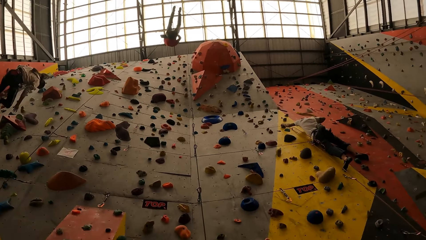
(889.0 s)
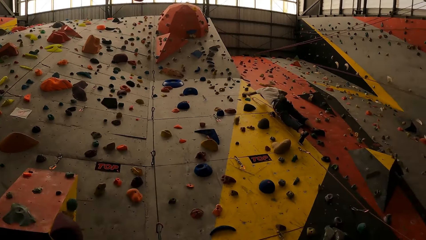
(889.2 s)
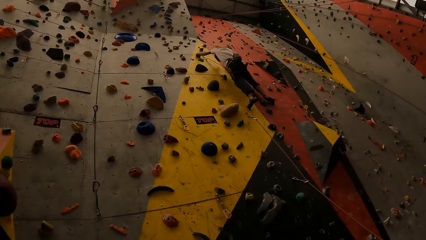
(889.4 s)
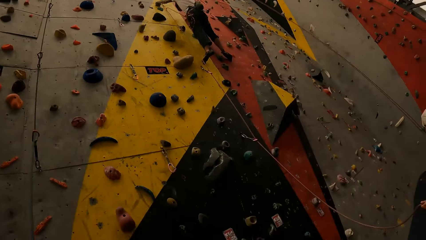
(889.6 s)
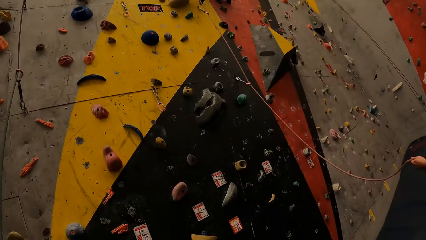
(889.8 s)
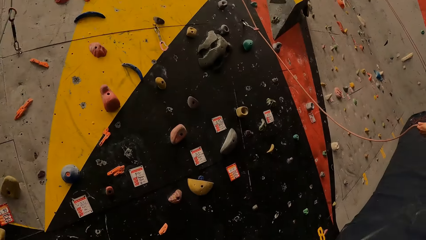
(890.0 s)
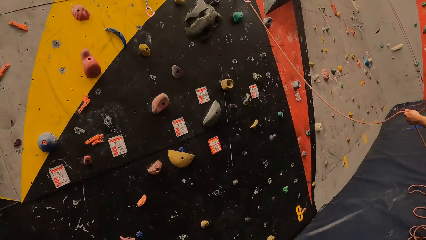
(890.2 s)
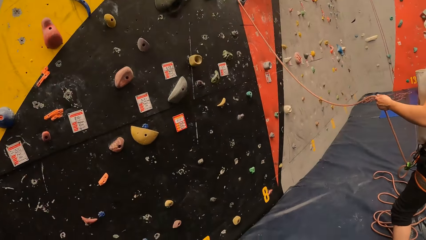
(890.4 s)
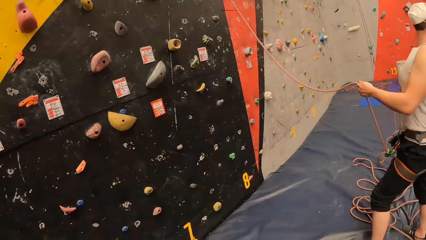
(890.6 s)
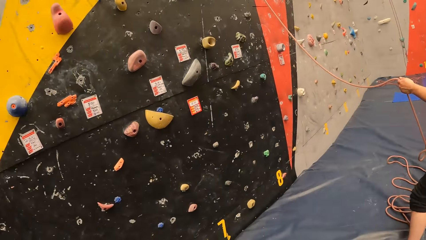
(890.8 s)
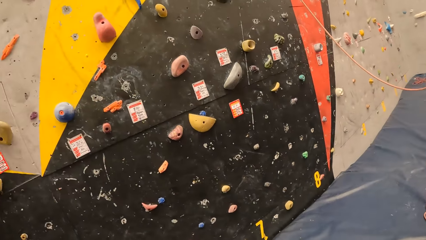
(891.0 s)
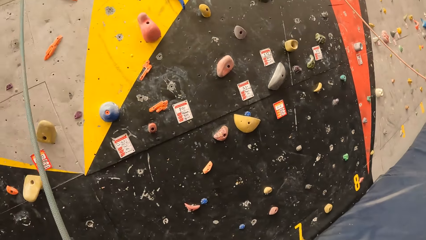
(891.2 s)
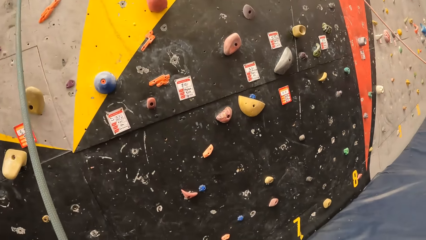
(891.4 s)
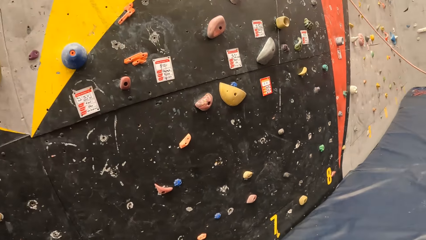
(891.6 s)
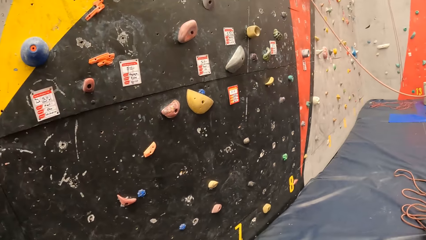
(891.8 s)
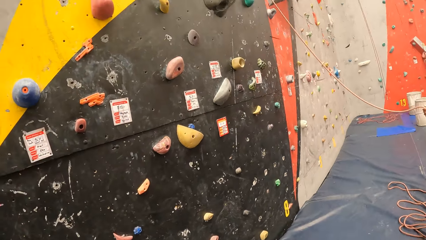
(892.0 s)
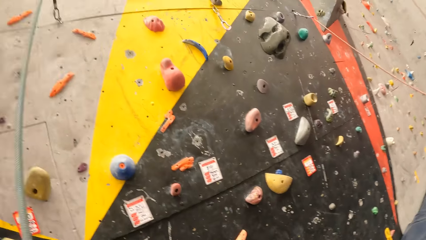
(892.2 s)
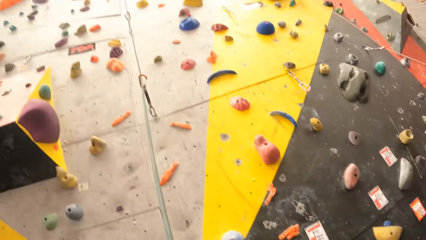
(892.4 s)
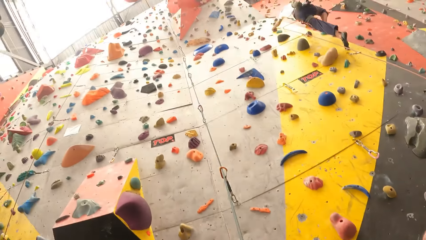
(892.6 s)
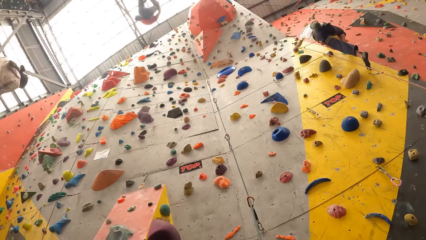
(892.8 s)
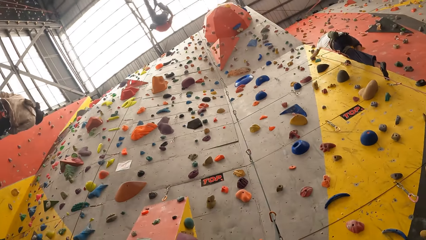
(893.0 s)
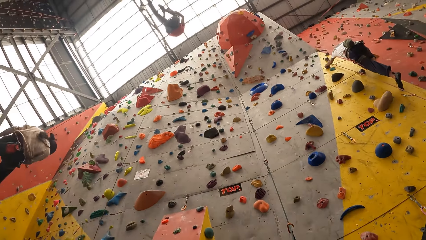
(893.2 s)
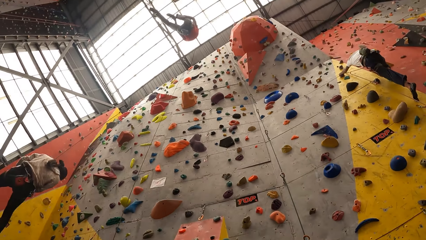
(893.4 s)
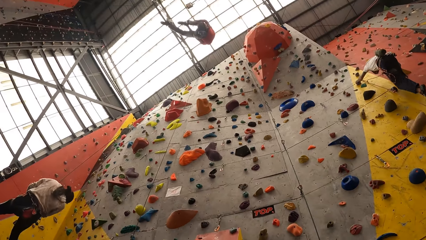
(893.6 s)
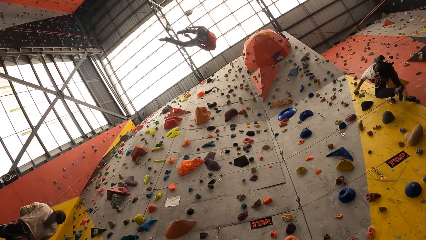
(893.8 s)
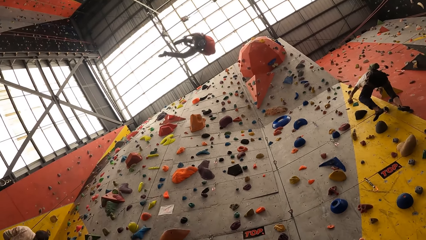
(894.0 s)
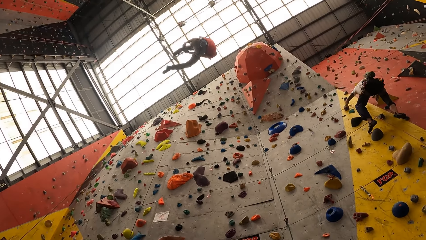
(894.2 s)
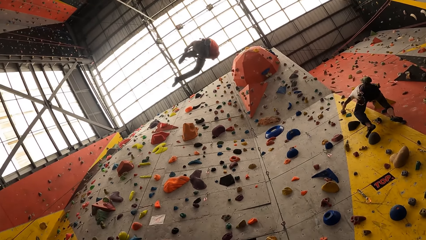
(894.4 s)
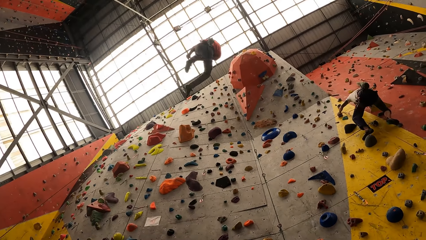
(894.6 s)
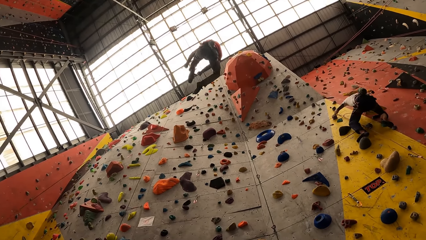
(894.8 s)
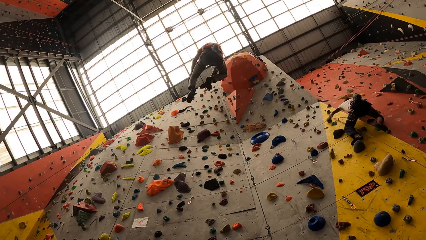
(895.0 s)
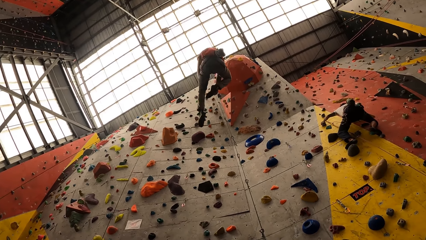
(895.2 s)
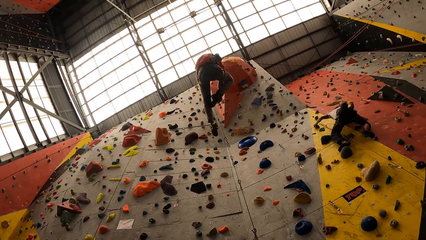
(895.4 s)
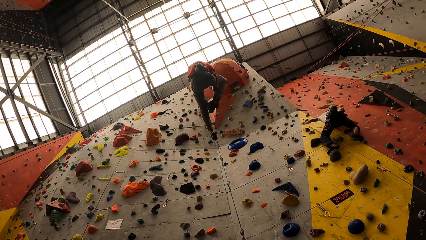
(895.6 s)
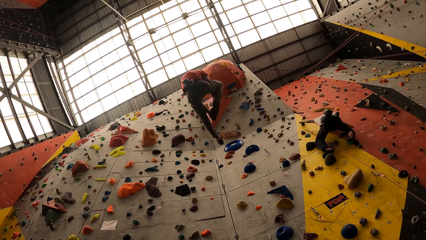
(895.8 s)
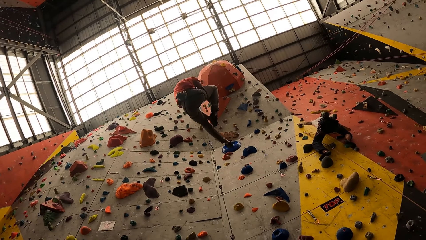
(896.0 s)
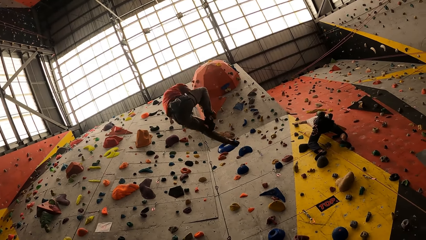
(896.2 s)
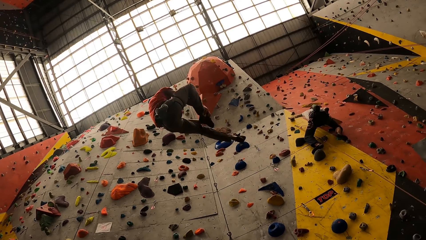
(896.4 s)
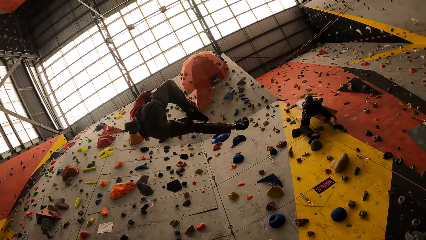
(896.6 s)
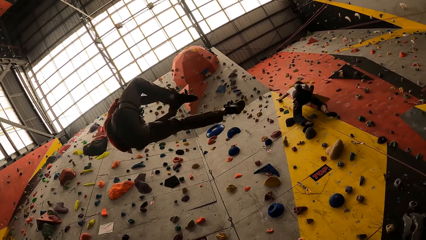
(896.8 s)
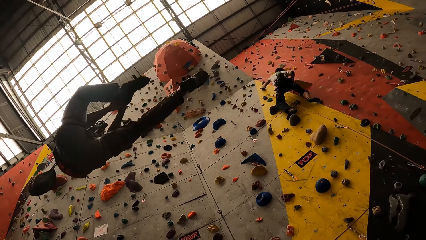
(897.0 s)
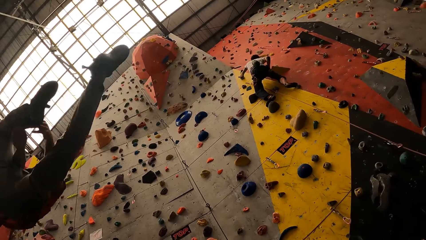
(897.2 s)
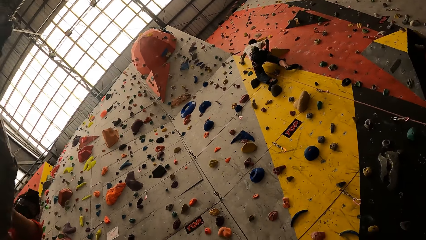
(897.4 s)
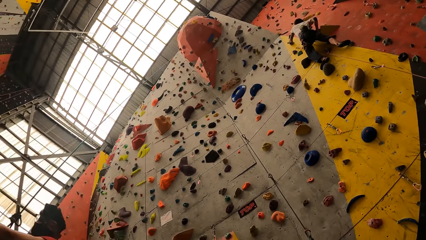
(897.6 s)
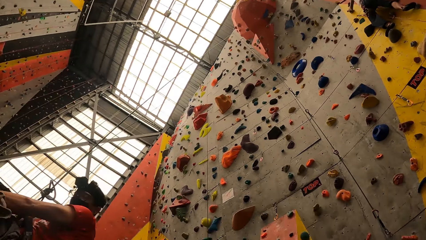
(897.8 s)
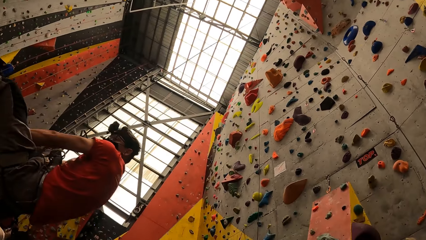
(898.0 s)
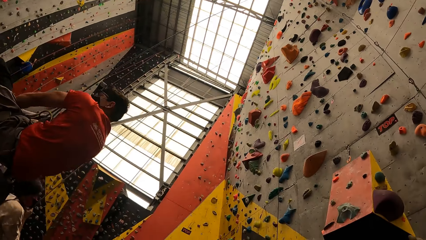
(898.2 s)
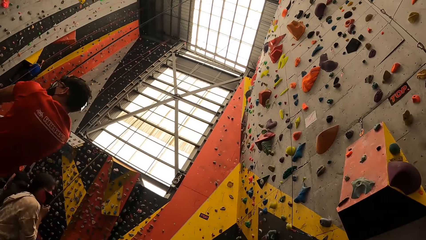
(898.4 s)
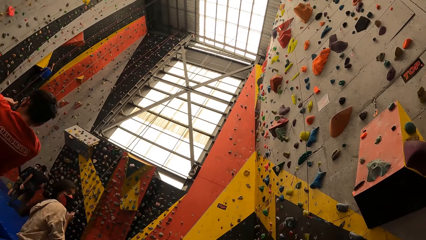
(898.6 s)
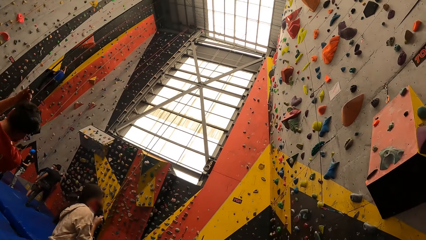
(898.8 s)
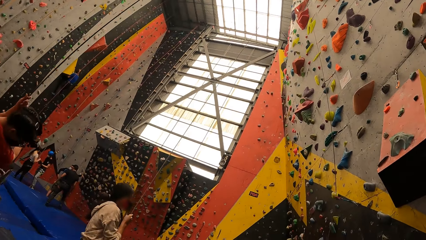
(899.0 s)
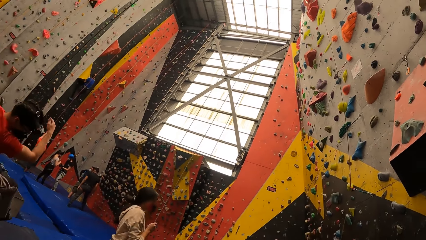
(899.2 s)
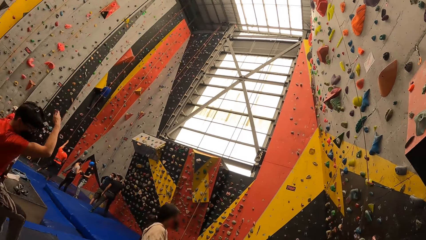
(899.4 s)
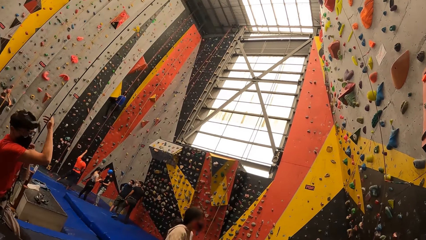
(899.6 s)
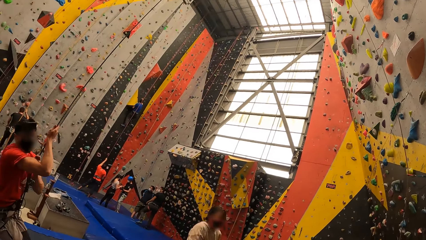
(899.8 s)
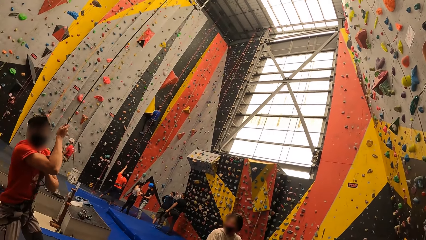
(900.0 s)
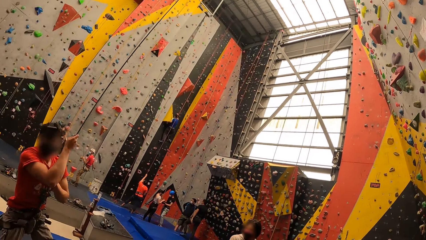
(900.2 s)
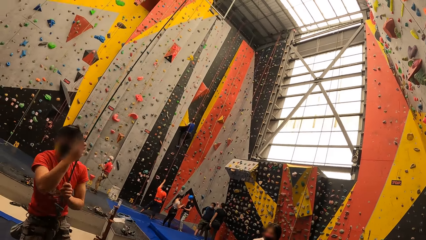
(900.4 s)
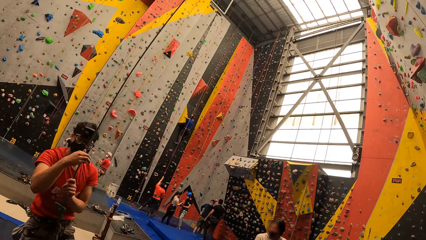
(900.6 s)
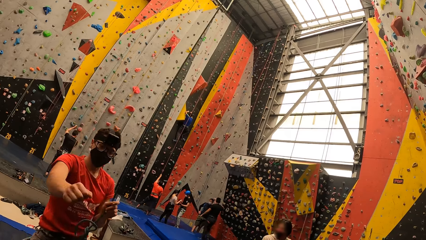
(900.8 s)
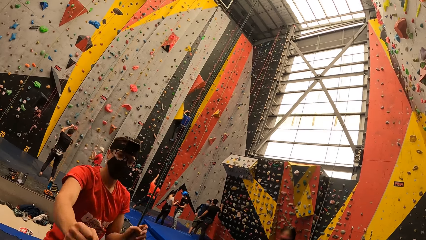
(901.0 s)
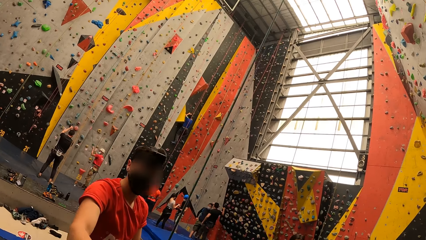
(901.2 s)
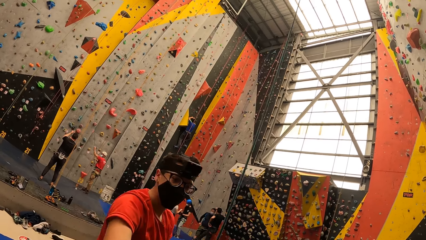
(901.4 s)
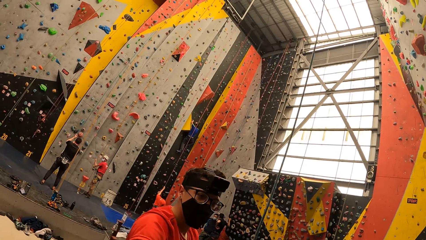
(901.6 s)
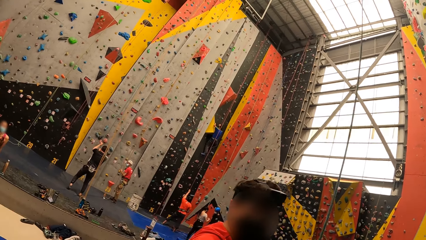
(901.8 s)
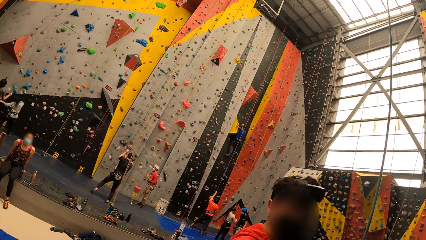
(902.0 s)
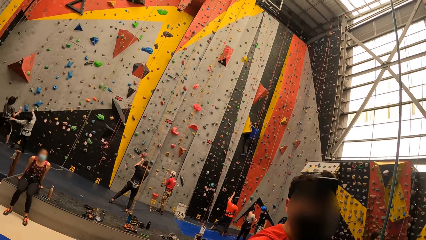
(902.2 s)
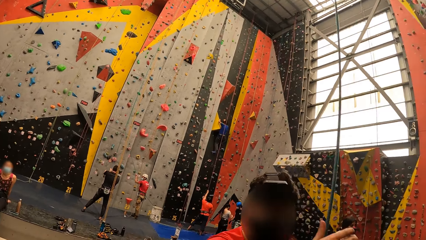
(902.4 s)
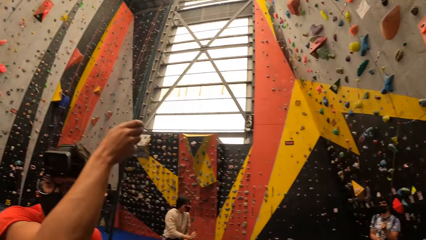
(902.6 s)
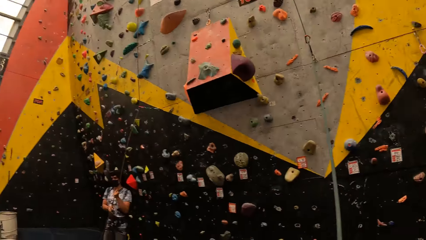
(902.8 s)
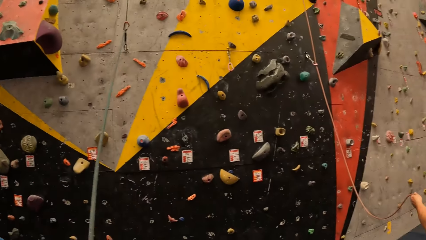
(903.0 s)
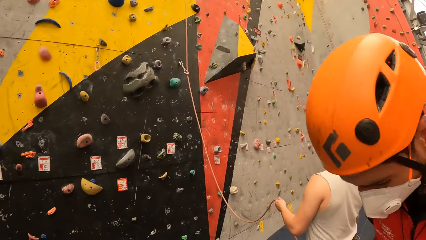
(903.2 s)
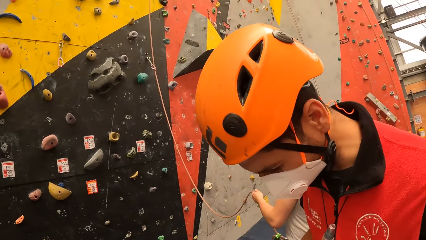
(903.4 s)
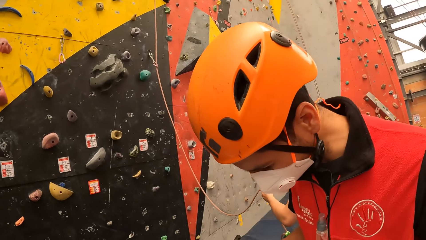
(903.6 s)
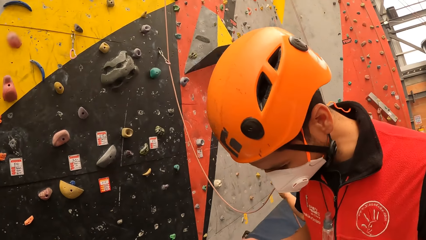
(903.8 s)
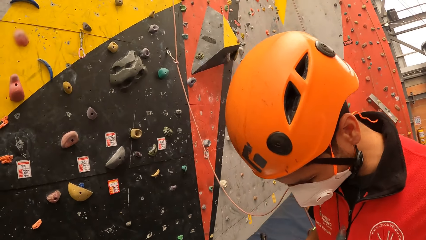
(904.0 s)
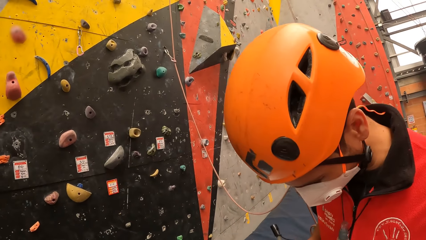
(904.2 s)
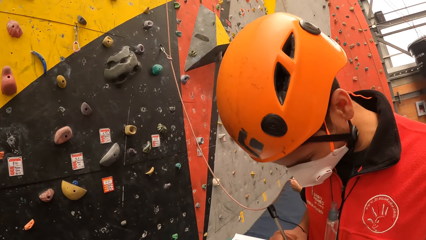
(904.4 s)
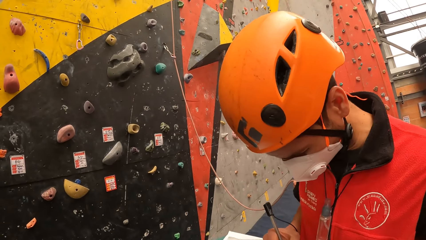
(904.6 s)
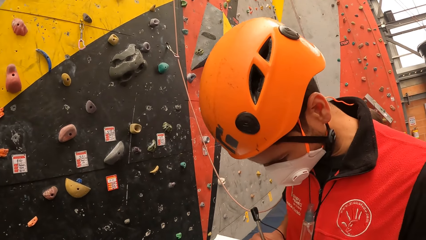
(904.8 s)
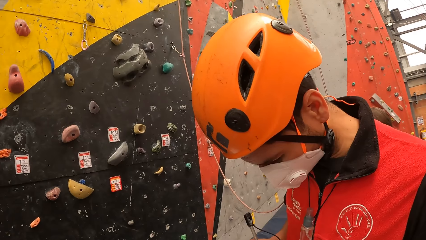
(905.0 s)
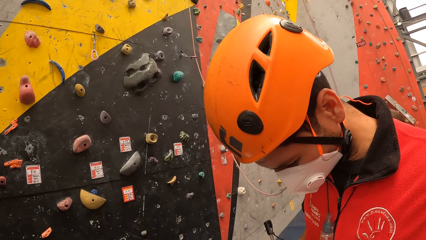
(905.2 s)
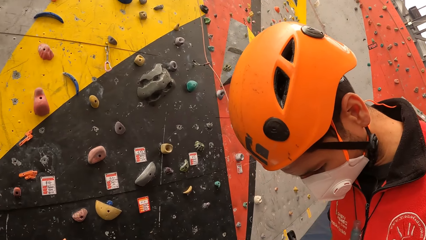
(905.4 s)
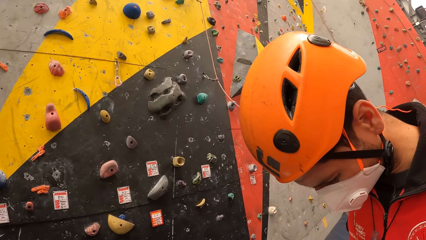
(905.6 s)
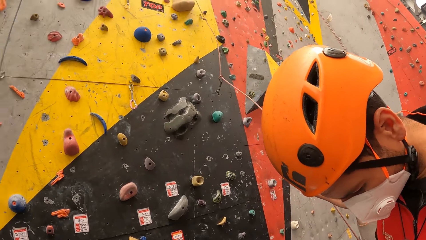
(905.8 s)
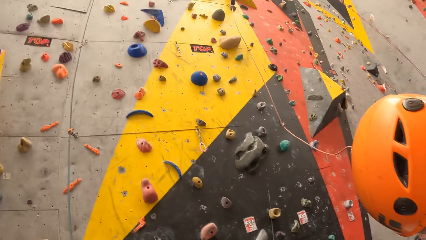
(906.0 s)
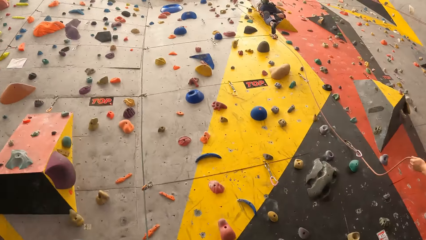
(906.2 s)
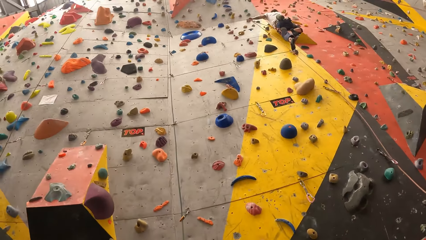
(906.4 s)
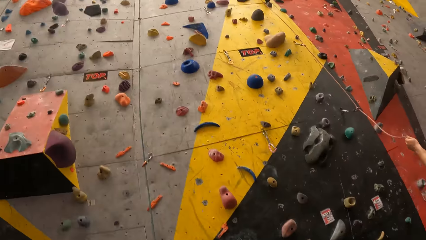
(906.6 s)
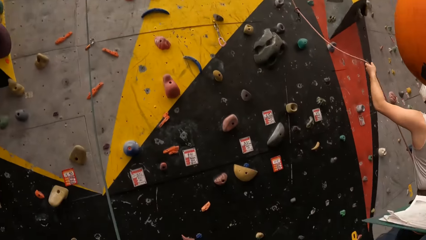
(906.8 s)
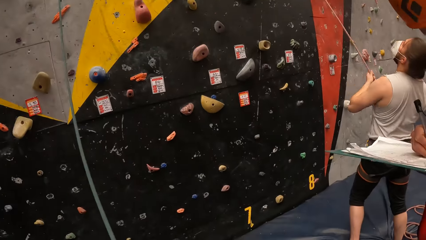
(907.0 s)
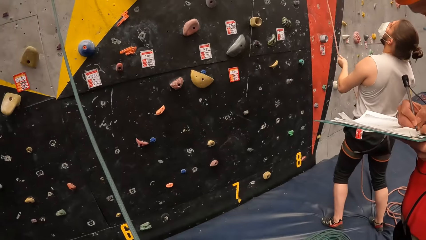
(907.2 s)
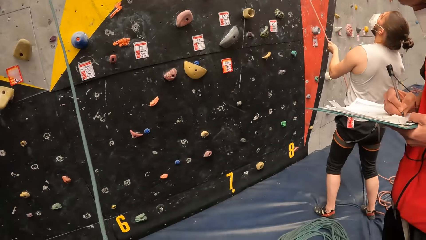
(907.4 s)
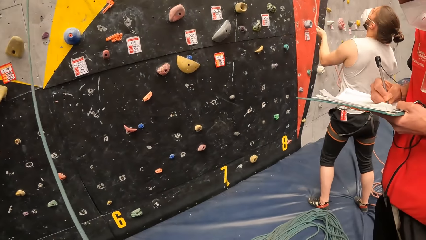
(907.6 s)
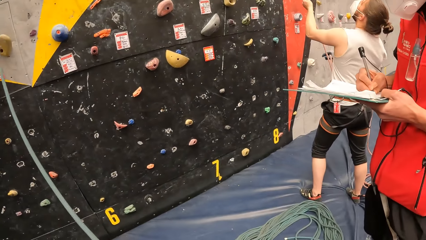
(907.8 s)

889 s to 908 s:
The camera wearer looks down. They look around in a room. They look up. A man climbs down with a rope on a wall. A man stretches a hand. The camera wearer looks around. A person writes on a paper with a pen. The camera wearer looks around in a room.
